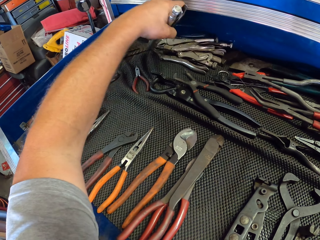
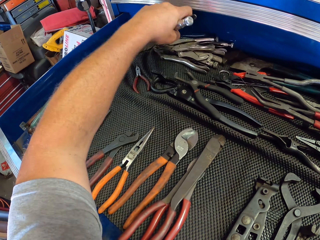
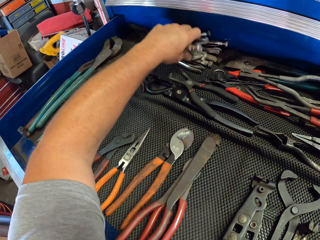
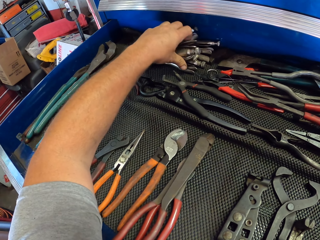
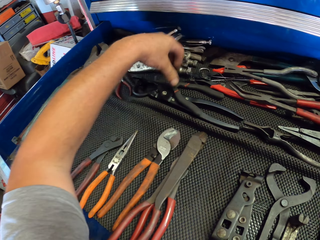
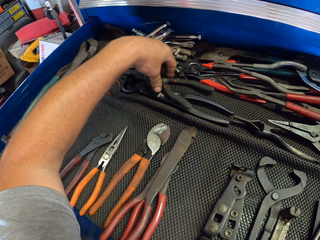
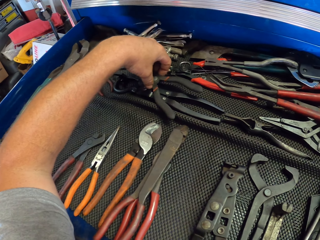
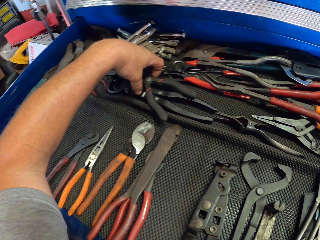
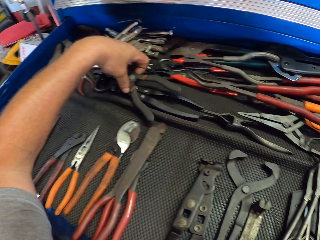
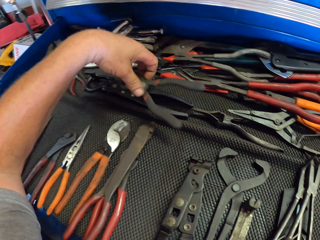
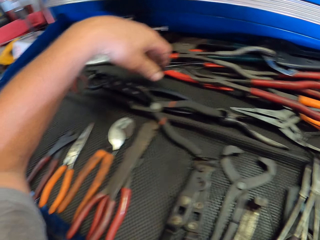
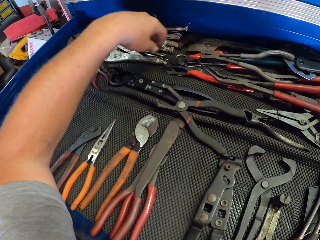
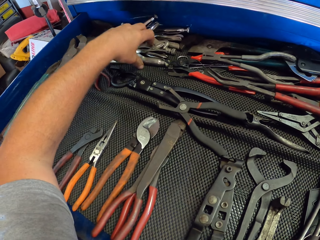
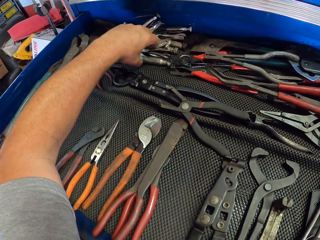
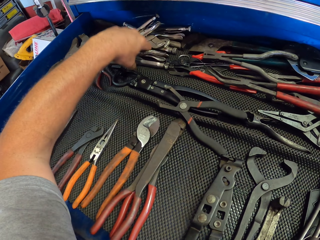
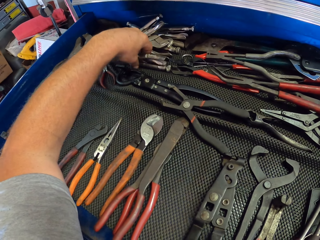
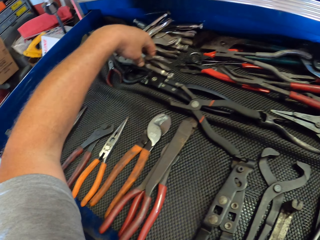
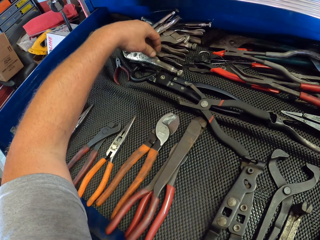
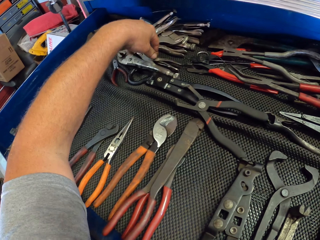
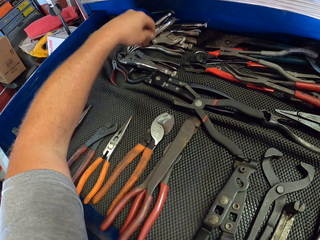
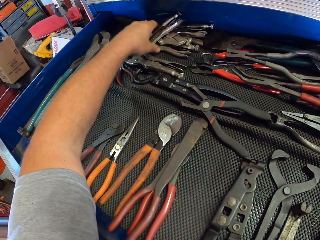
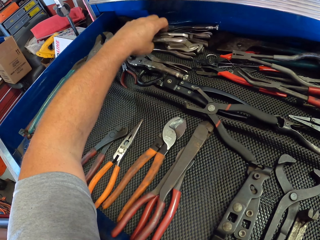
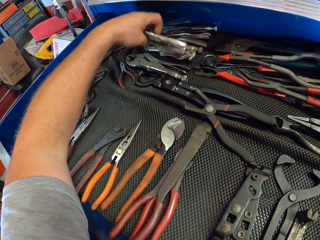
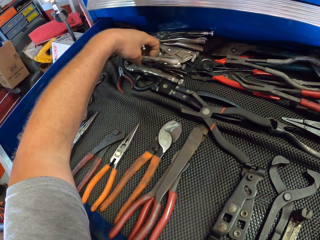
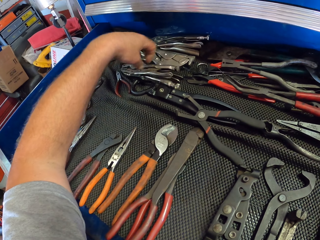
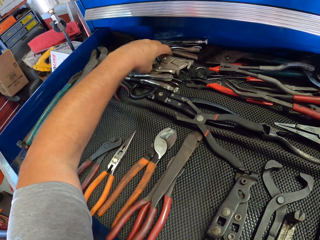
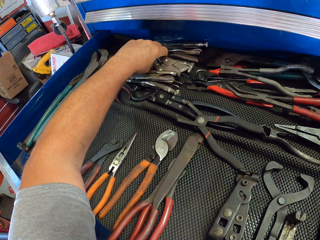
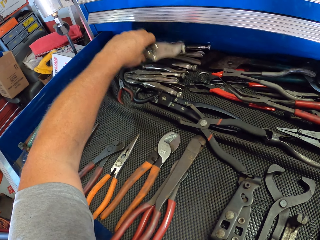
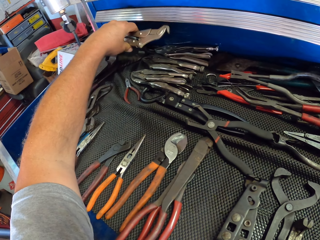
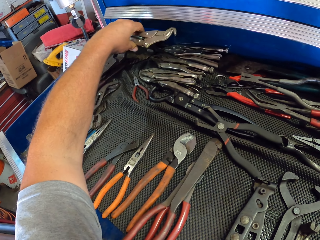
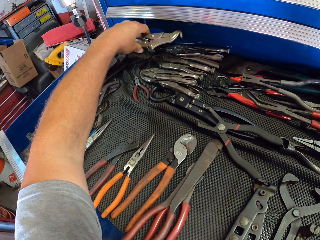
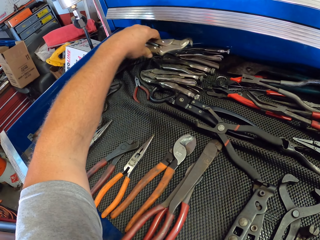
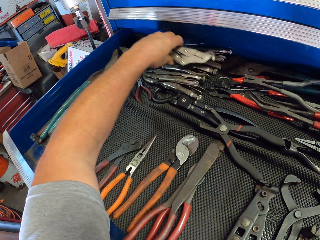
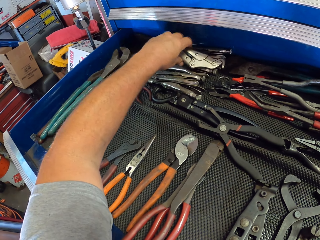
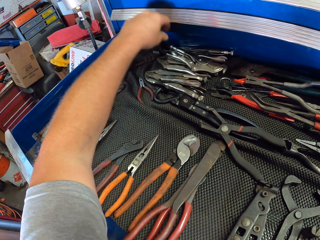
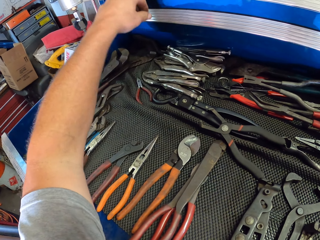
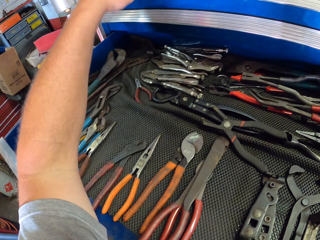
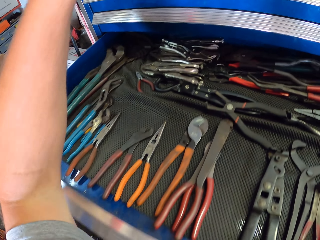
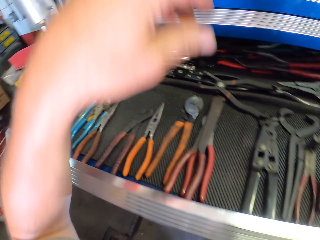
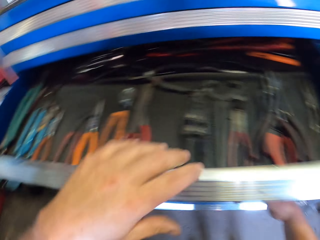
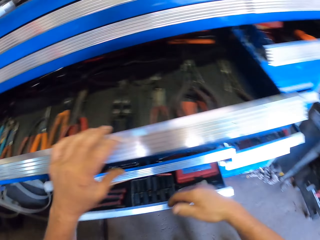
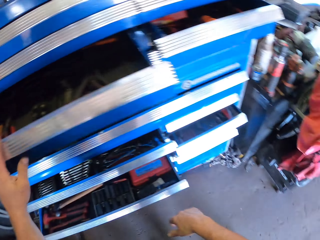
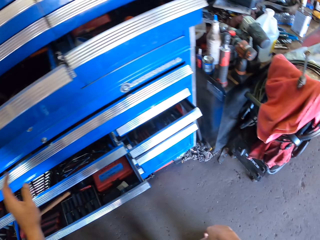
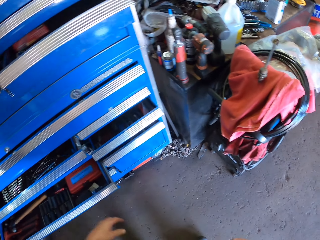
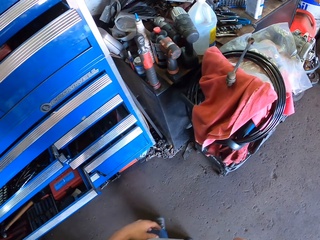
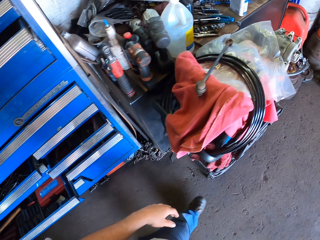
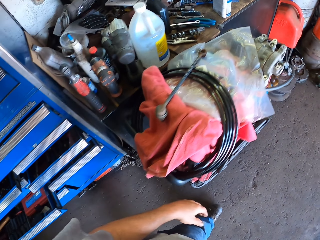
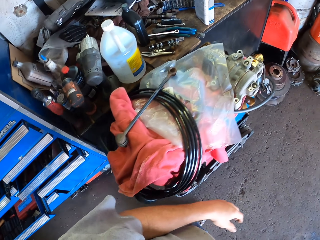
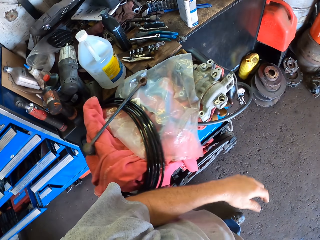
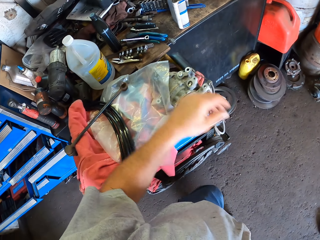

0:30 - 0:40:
The camera wearer drops something. They pick pliers and drop the pliers. They pick something, hold it, and drop it. They close the drawer on the drawer cabinet tool box.

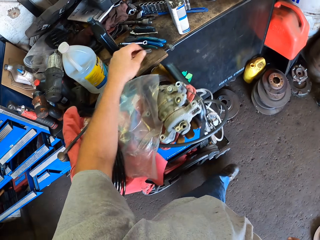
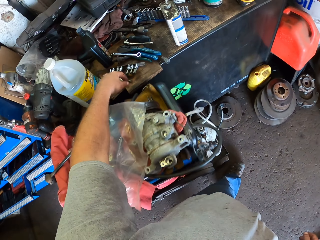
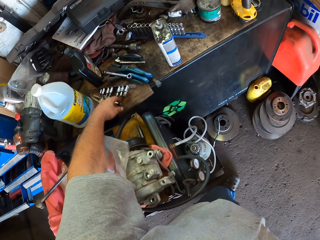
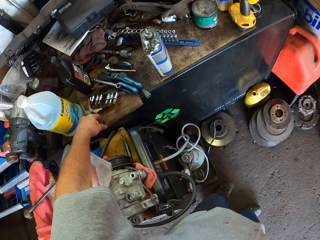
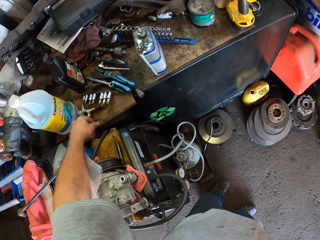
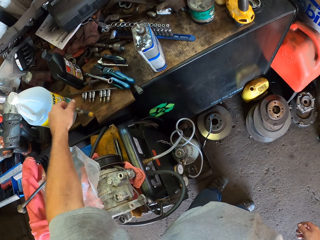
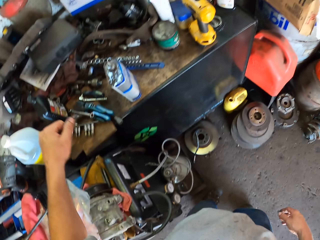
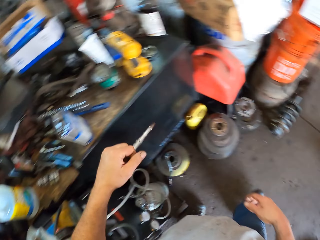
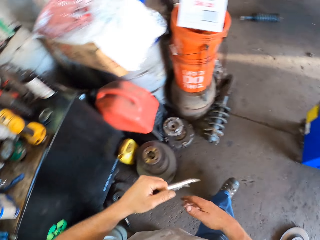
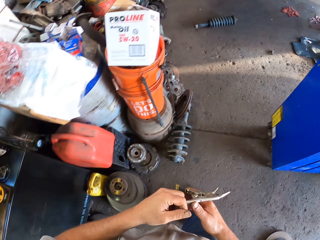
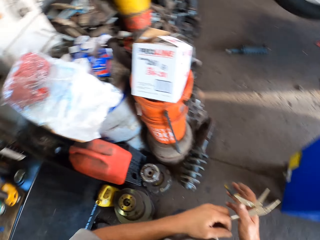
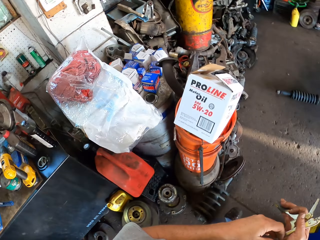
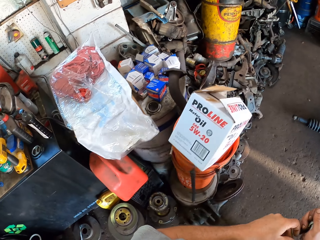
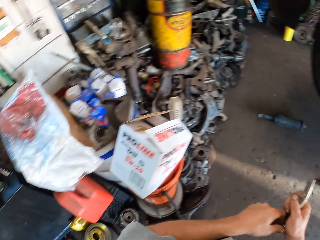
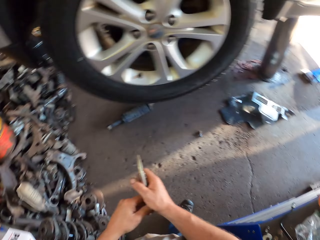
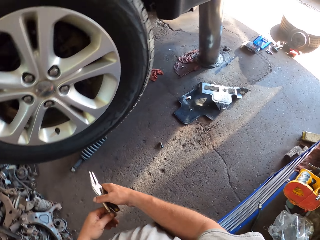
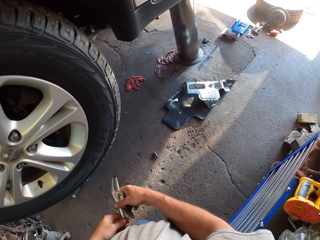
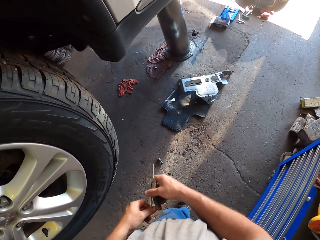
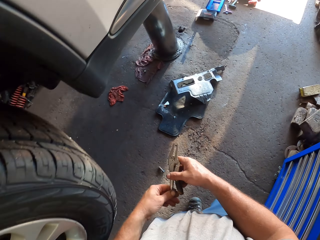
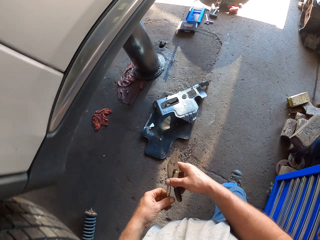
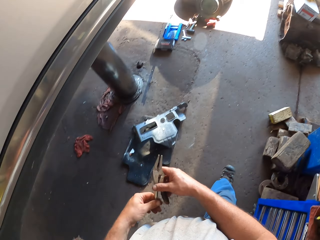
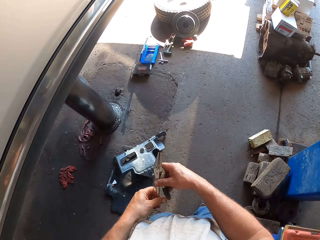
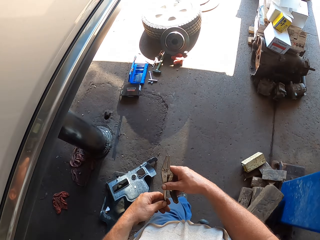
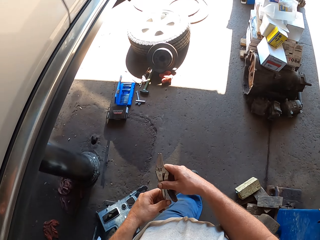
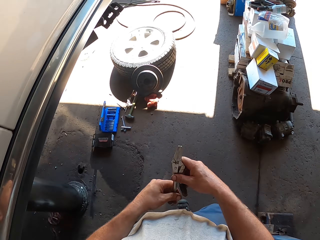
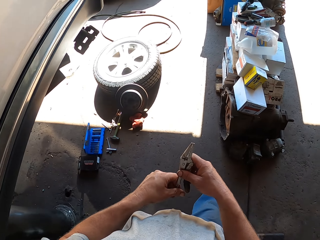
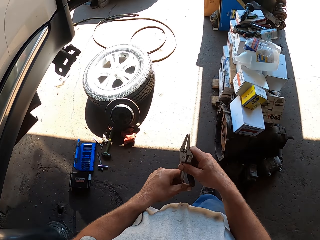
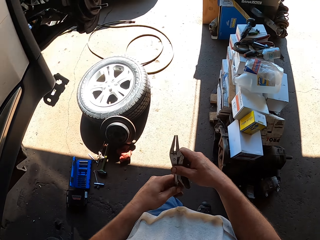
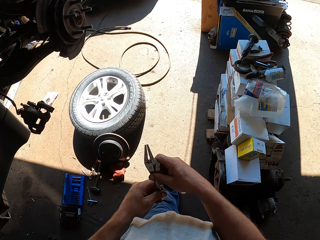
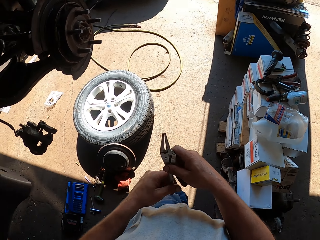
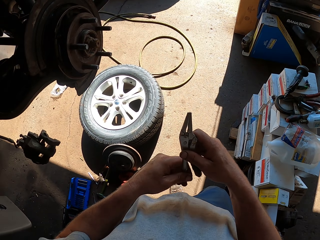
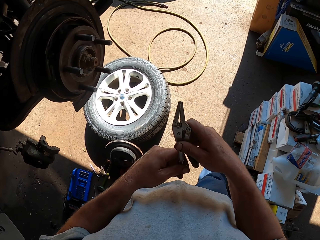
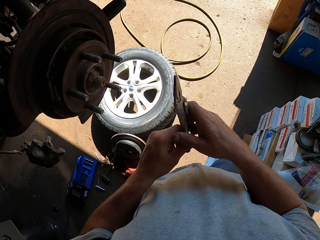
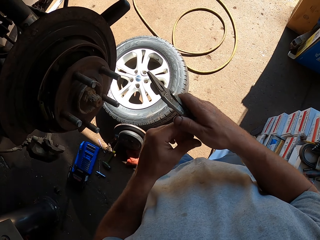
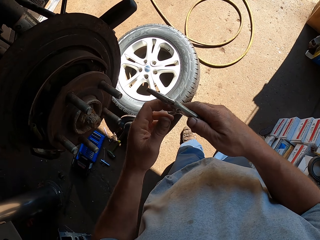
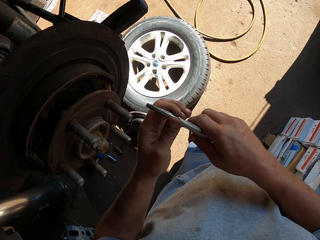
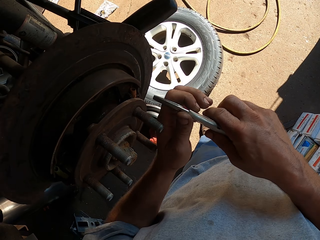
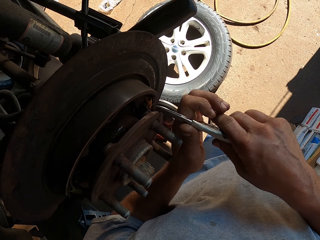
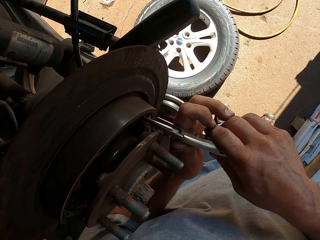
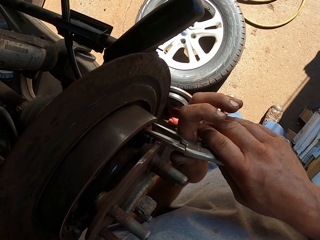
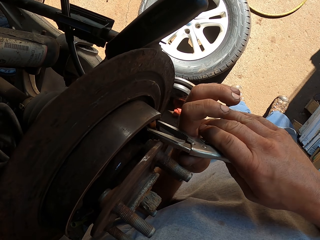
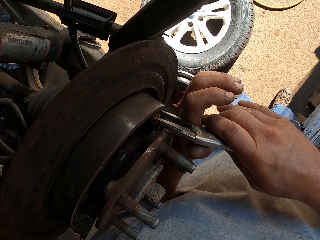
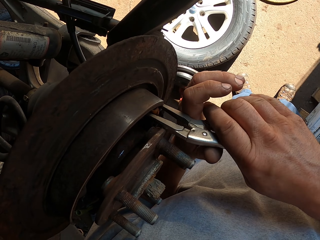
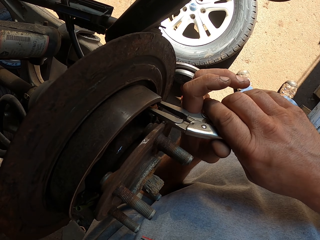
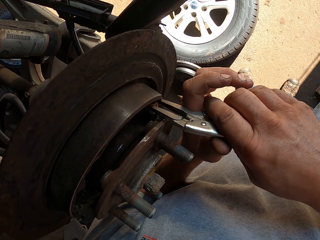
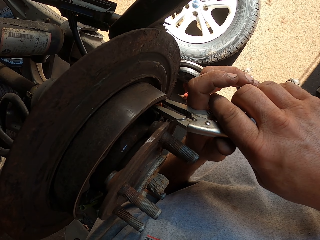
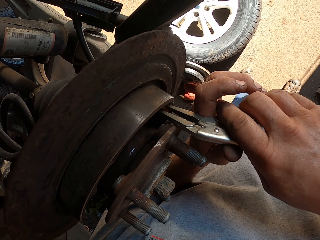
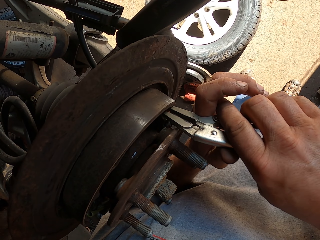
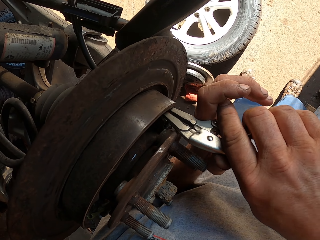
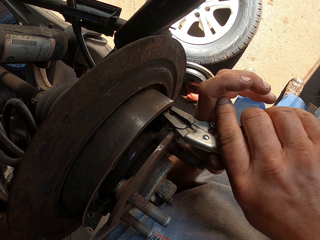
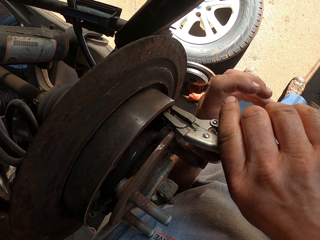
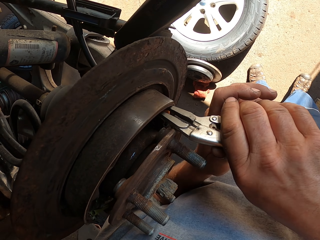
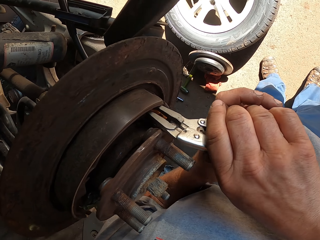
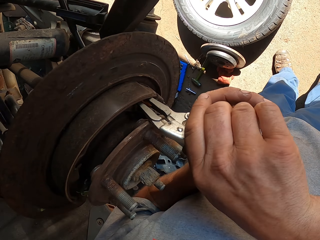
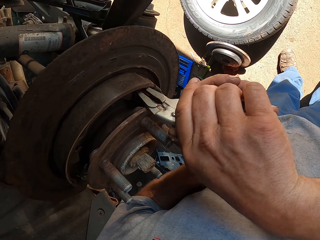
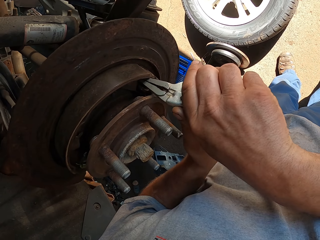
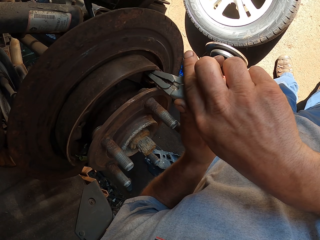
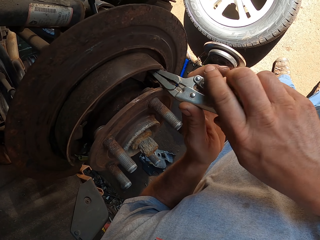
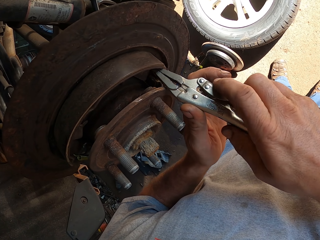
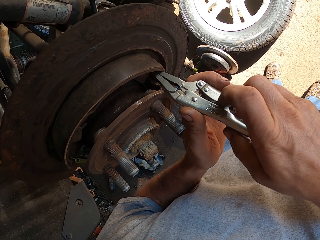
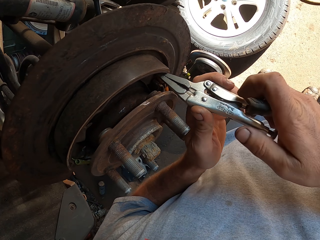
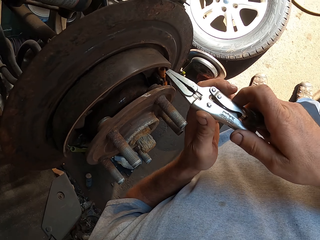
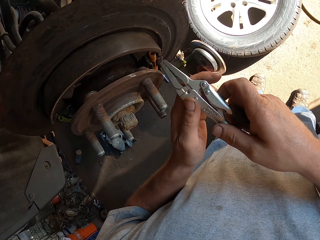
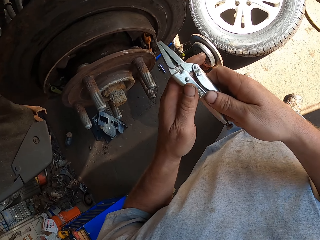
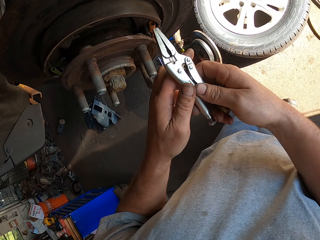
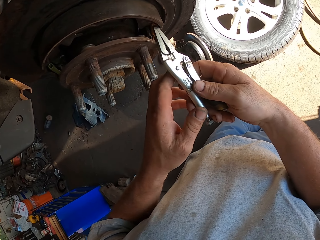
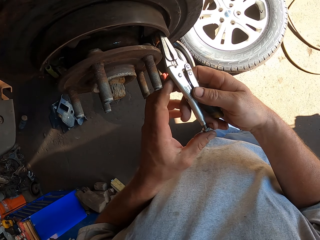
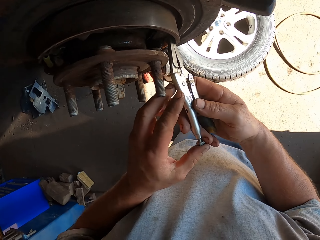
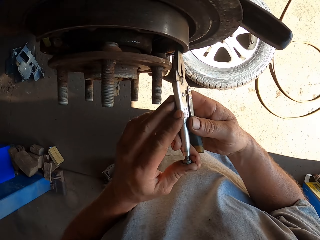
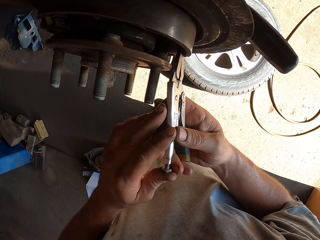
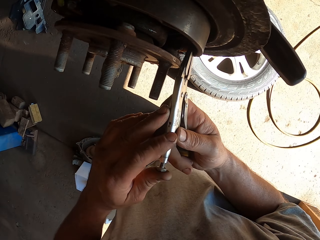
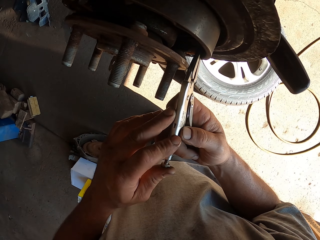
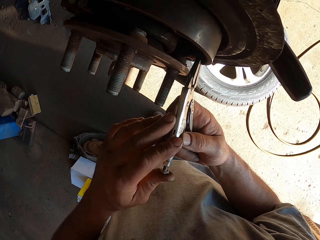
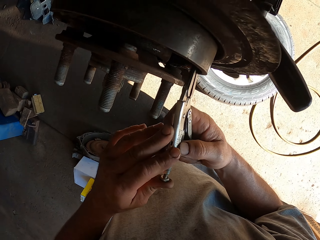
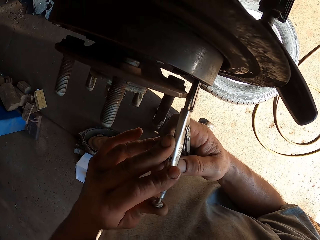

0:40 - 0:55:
The camera wearer walks around the garage. They pick the pliers on the table. They walk around the garage. They hold the pliers with both hands. They fix the wheel bearing with the pliers.
